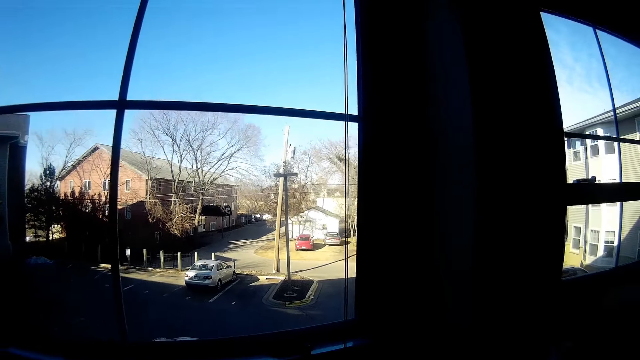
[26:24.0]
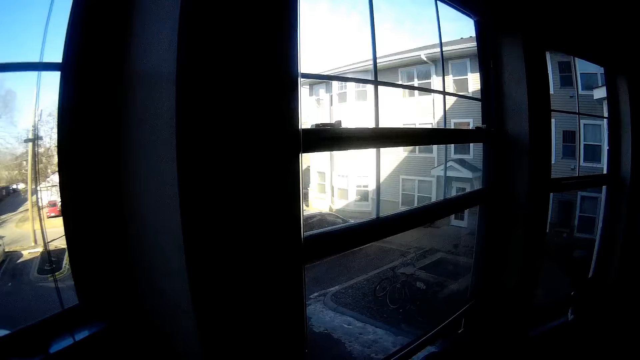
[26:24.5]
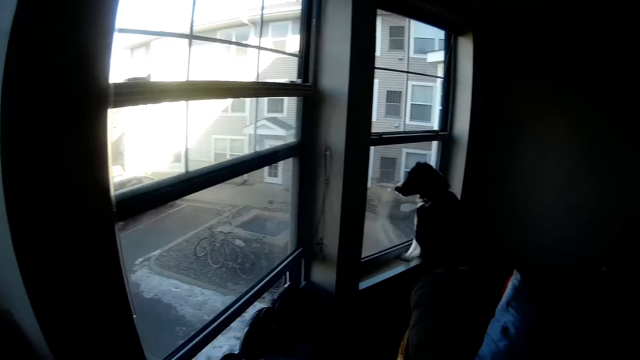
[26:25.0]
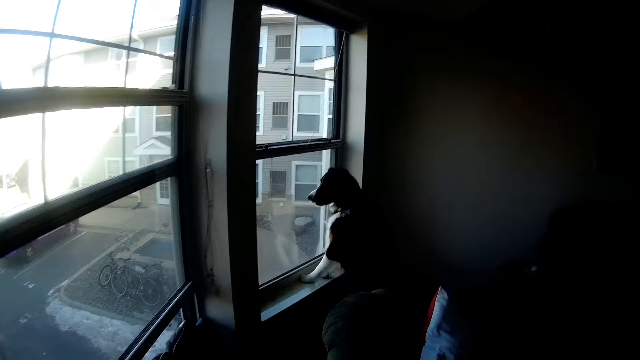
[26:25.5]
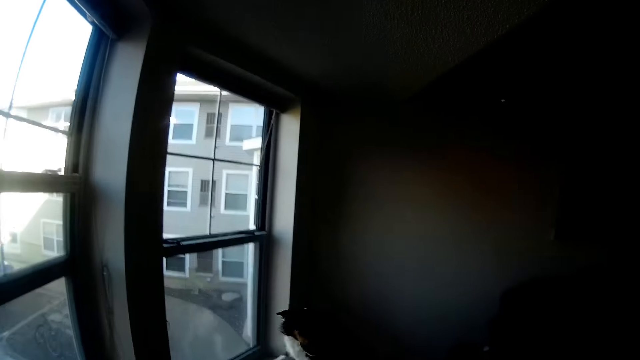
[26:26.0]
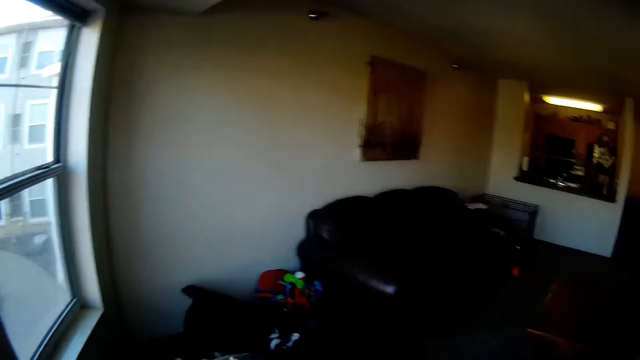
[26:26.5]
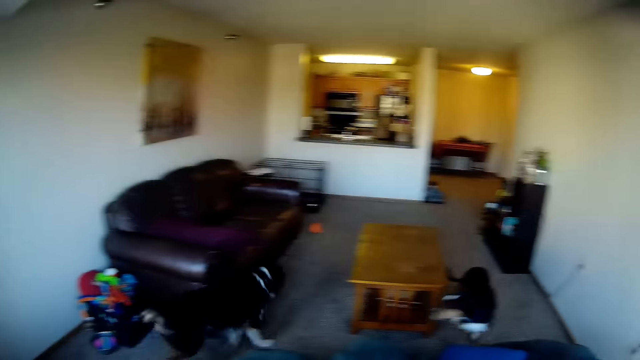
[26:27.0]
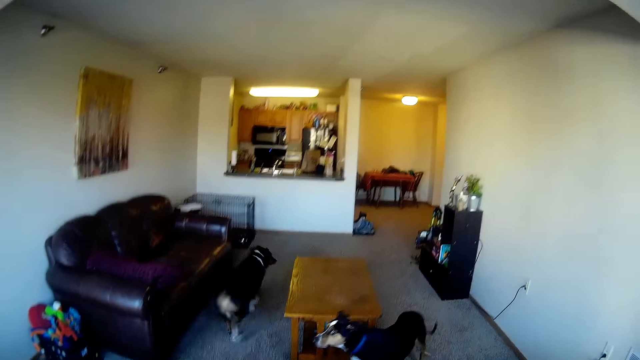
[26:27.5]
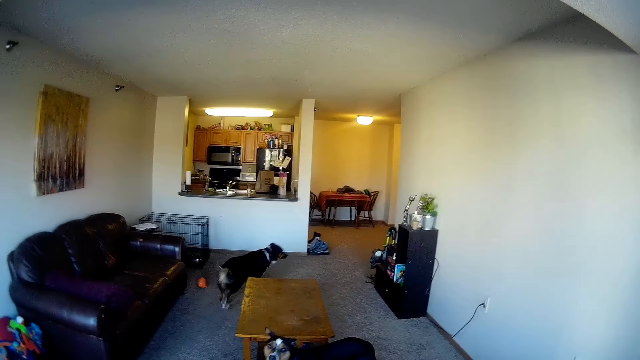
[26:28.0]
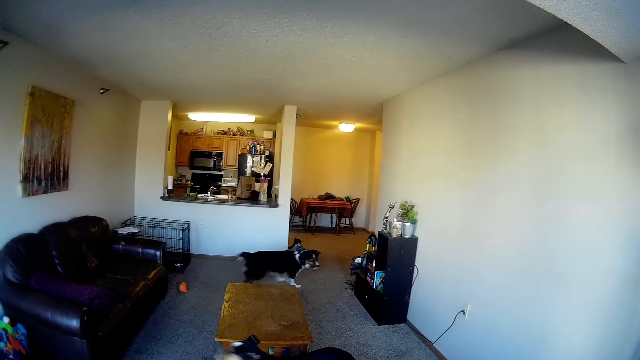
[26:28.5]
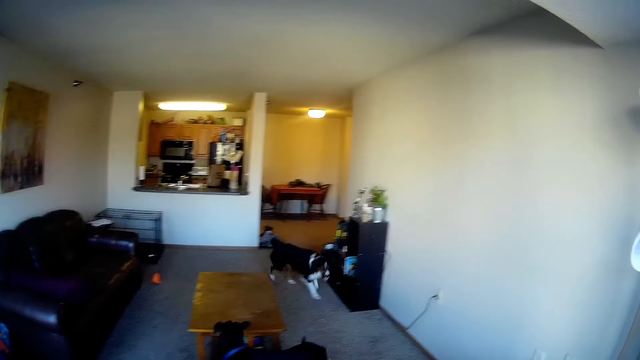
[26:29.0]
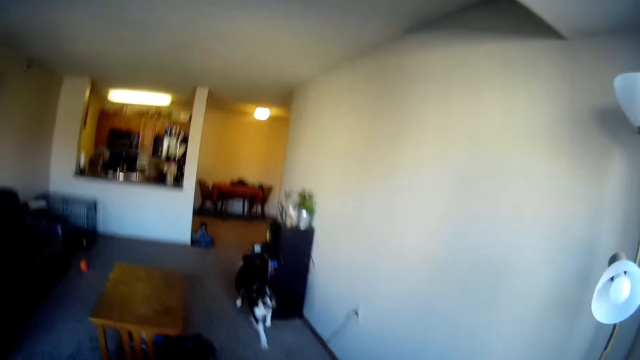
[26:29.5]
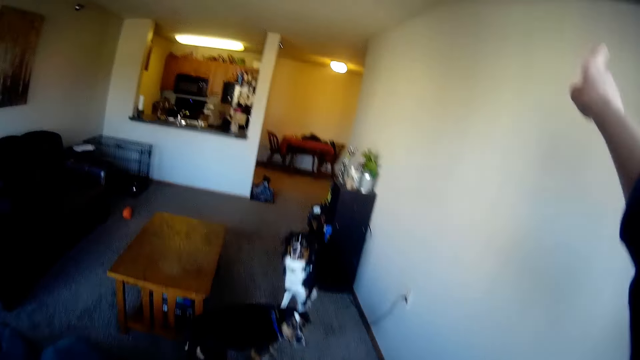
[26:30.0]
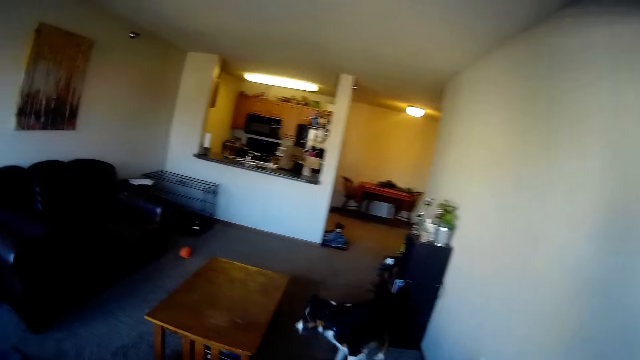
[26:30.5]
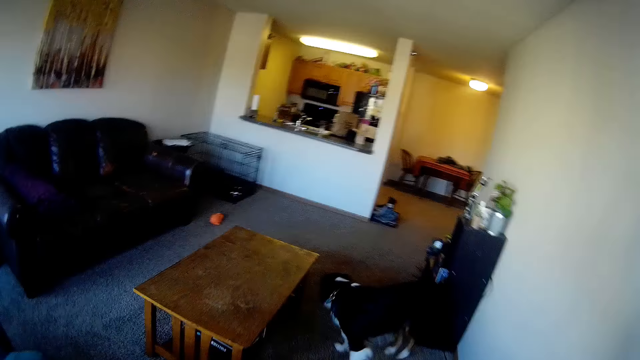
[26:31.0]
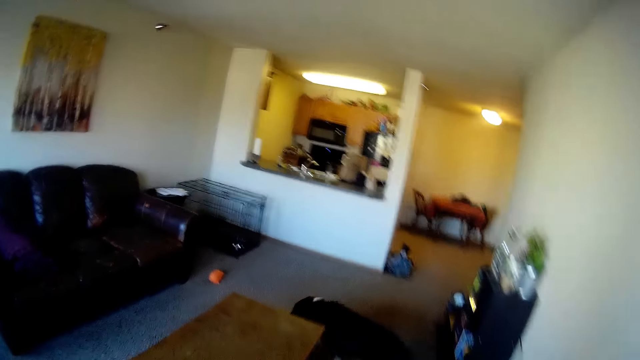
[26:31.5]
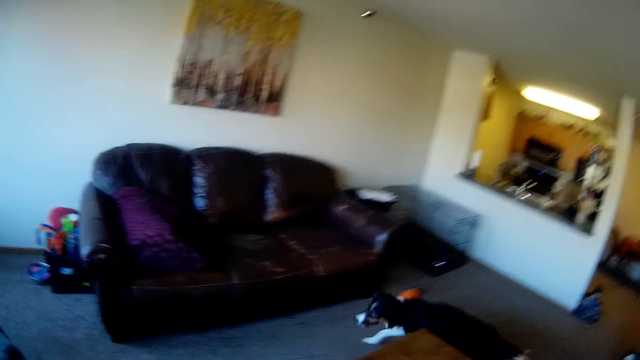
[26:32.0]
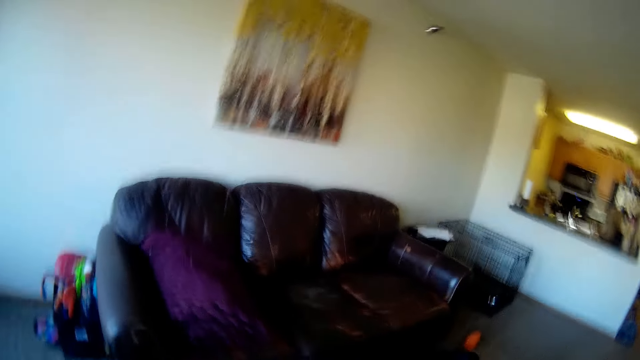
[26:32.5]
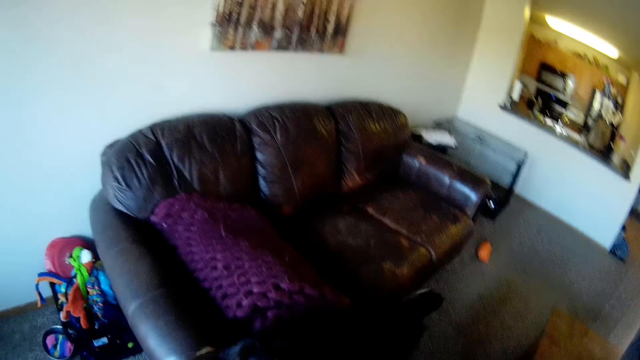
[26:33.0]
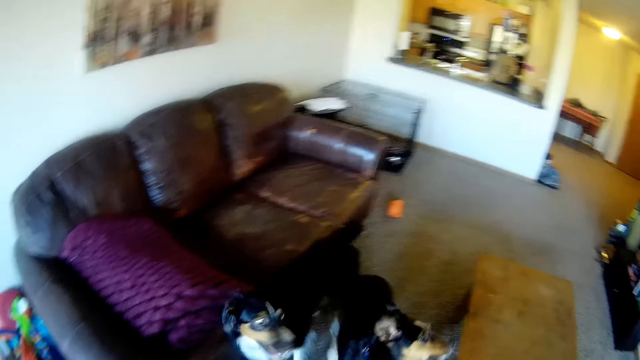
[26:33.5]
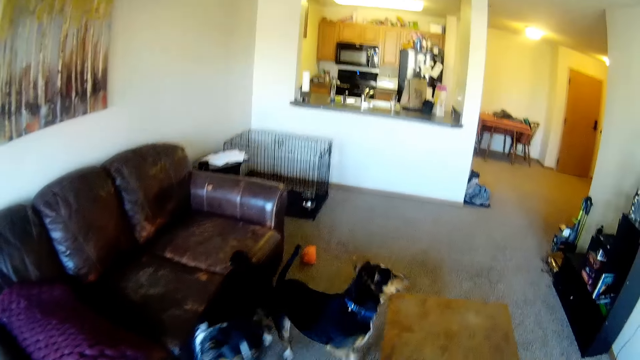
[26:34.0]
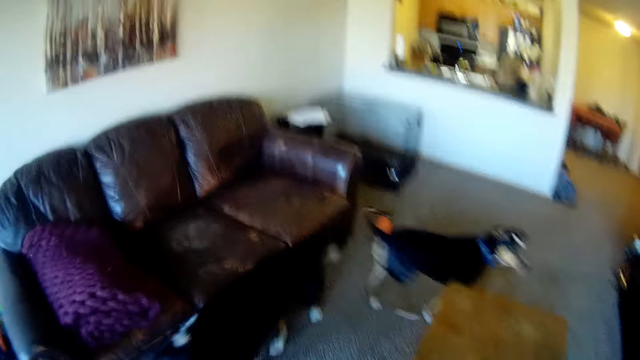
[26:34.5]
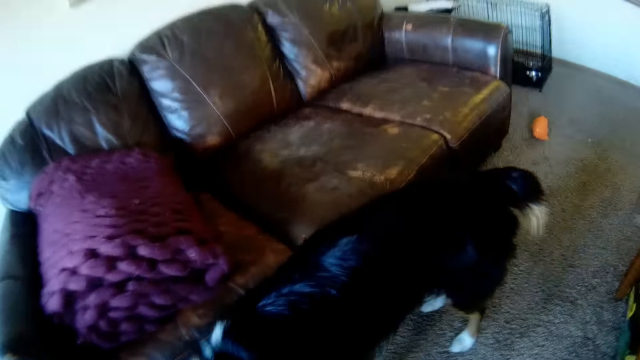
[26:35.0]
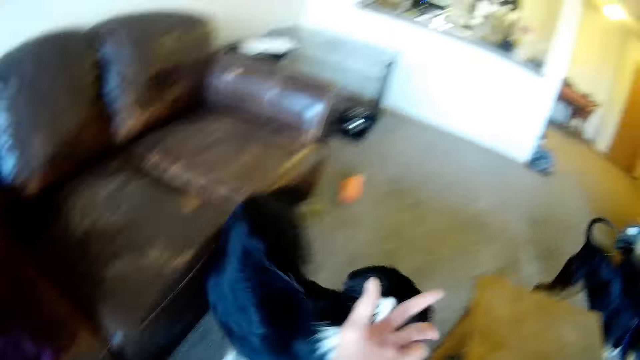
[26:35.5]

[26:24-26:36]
The camera wearer looks around.

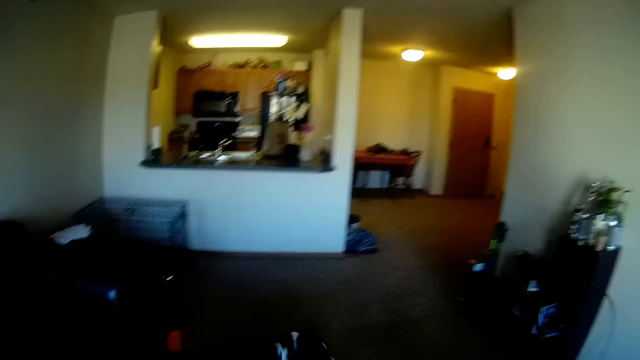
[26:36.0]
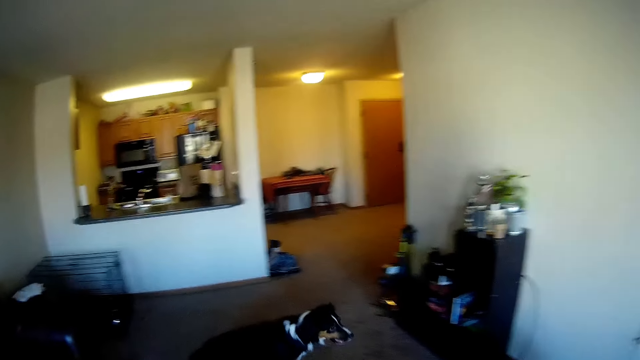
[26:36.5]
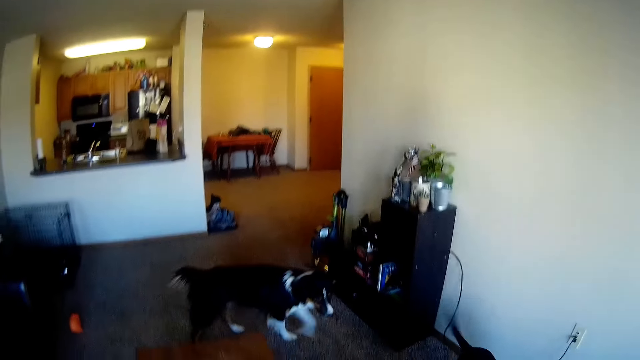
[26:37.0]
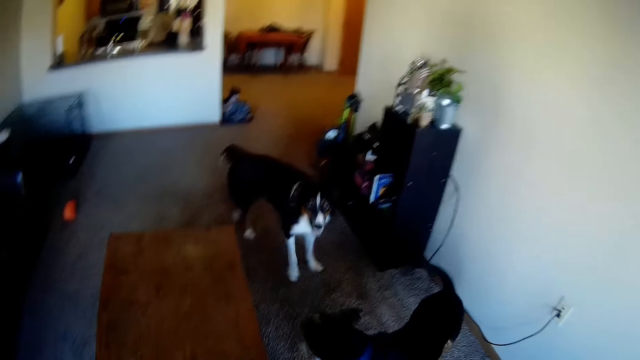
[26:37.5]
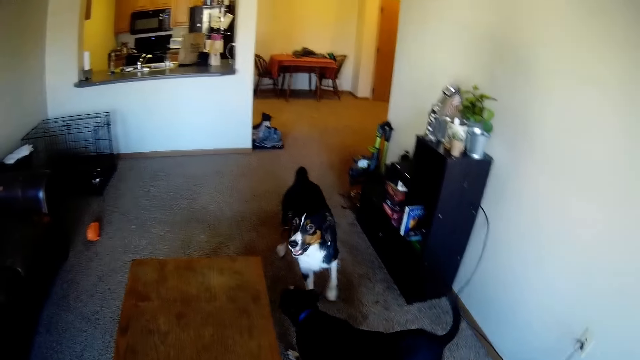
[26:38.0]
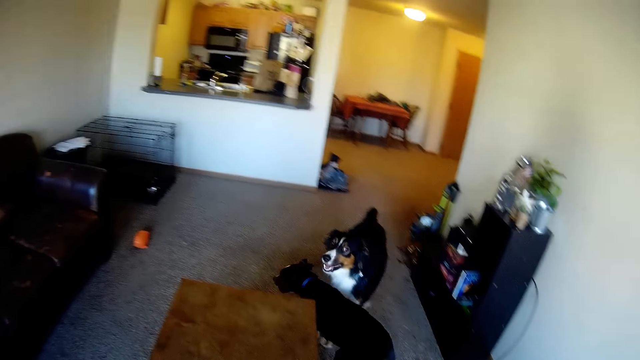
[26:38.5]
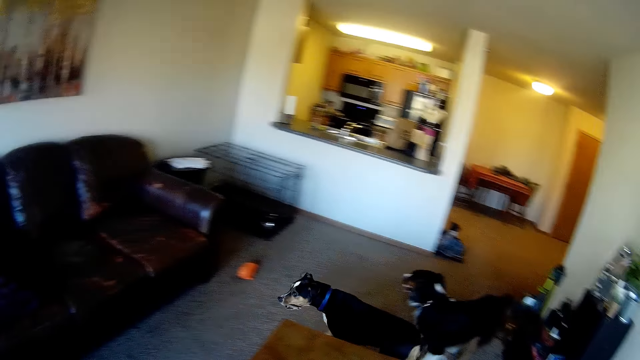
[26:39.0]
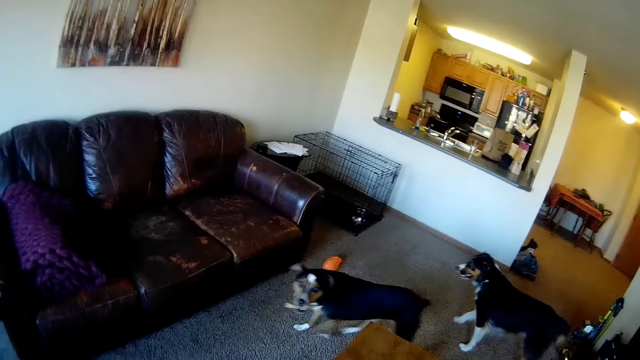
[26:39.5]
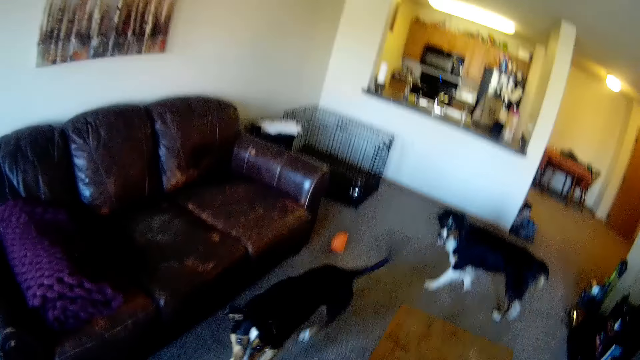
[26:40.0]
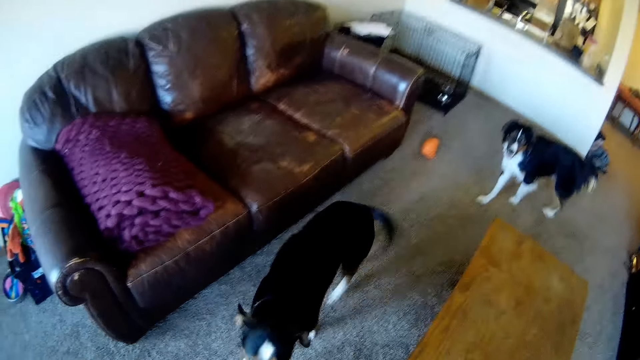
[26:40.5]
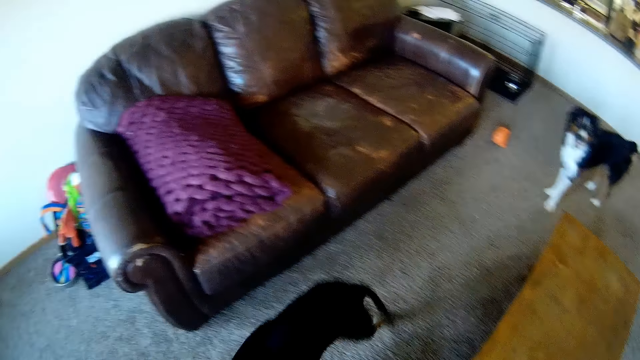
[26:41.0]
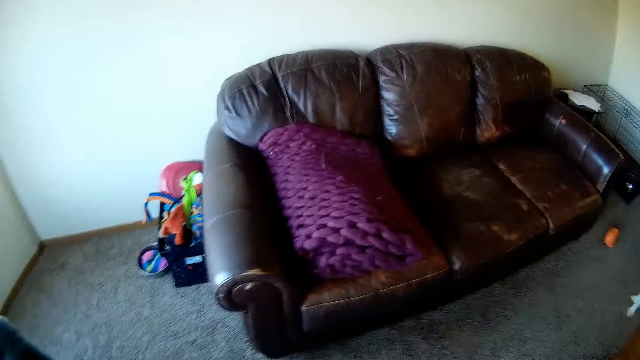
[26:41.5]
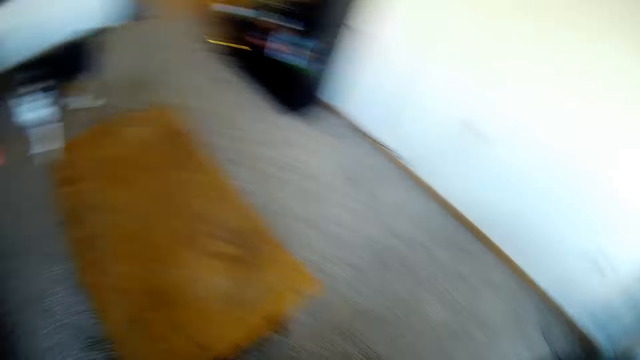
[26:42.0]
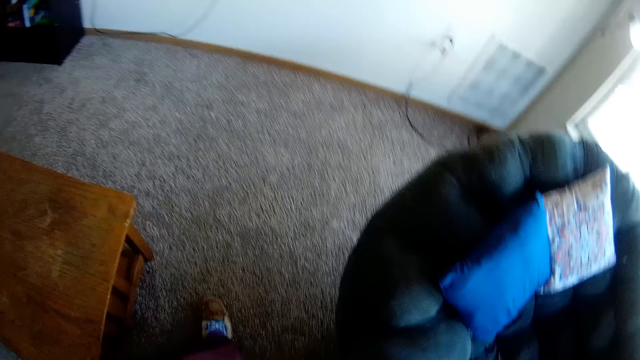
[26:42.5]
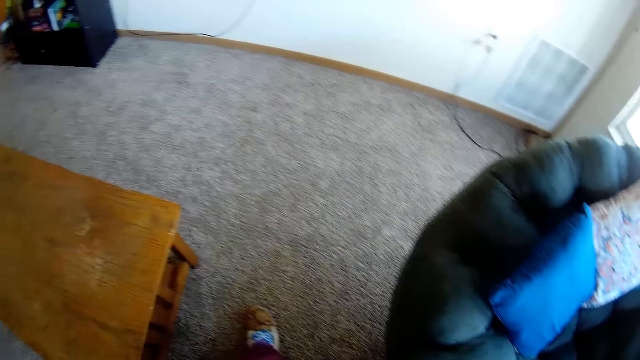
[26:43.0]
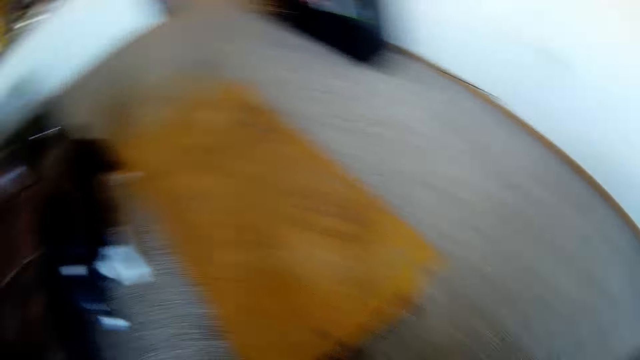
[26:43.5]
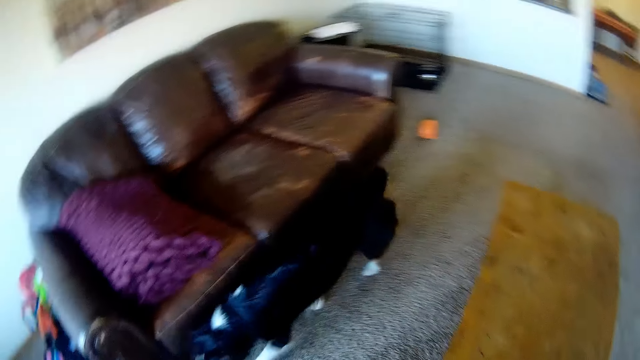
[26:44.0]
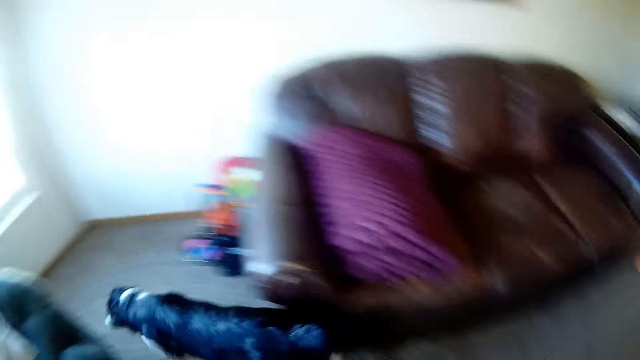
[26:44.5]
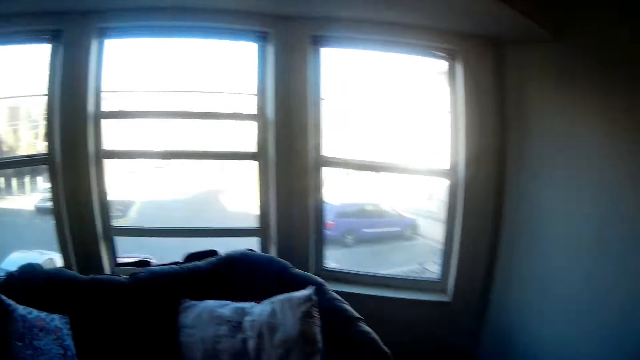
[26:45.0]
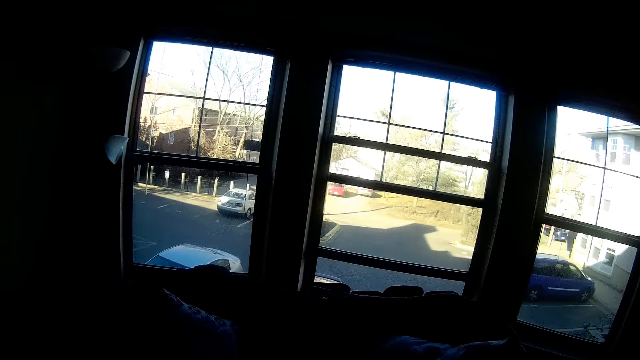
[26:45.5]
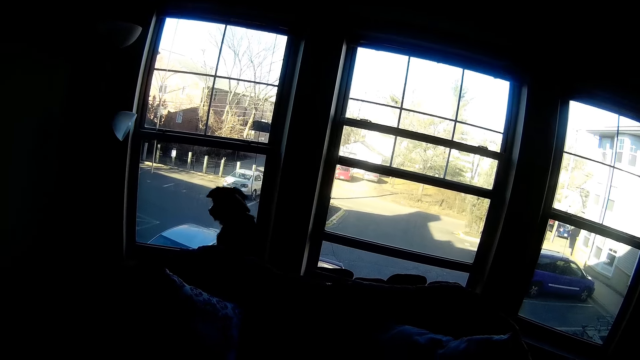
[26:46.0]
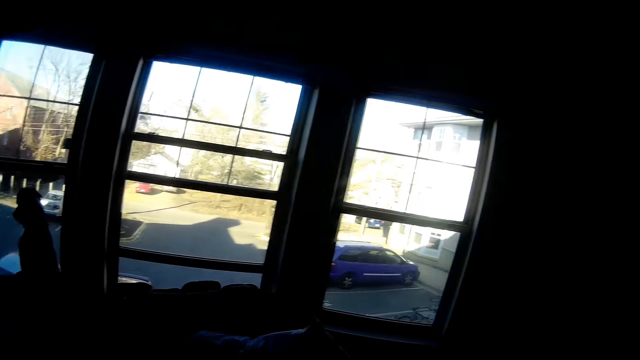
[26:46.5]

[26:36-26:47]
The camera wearer looks at the dogs. They look around.
